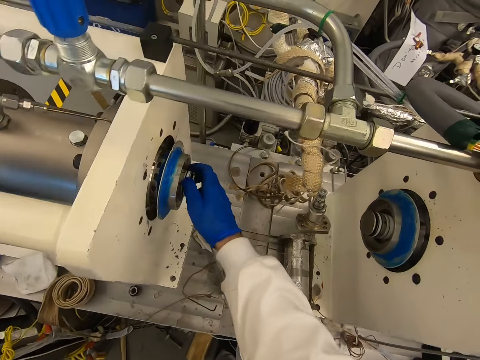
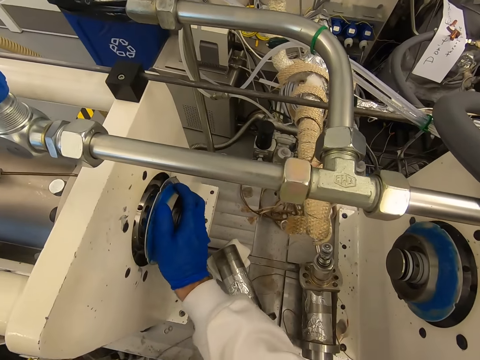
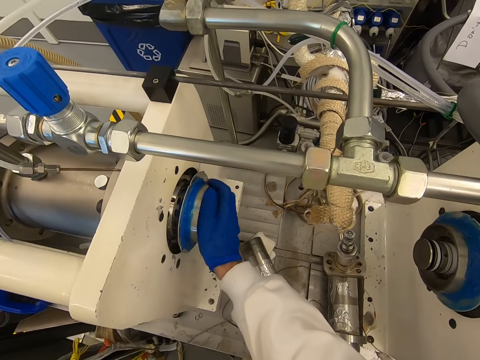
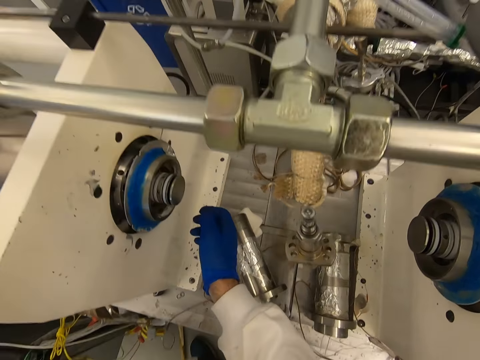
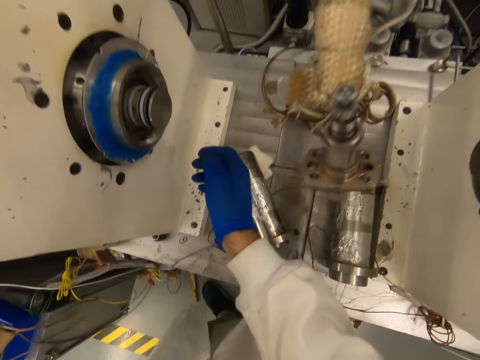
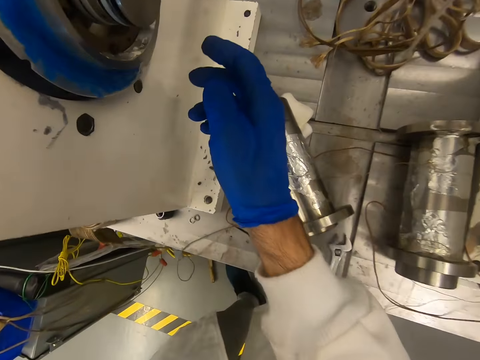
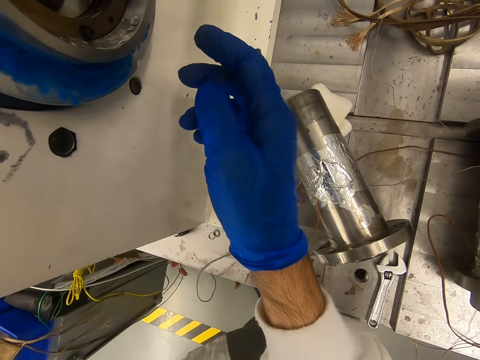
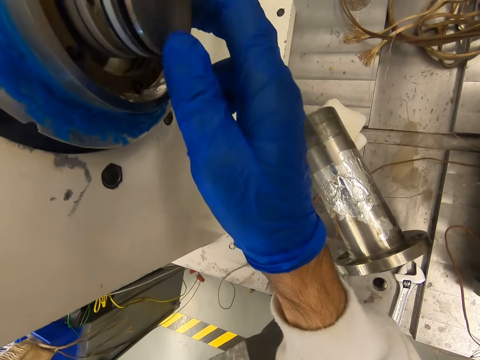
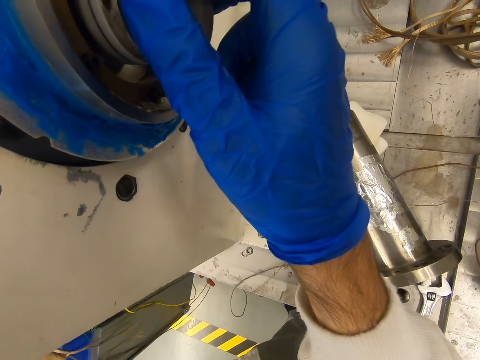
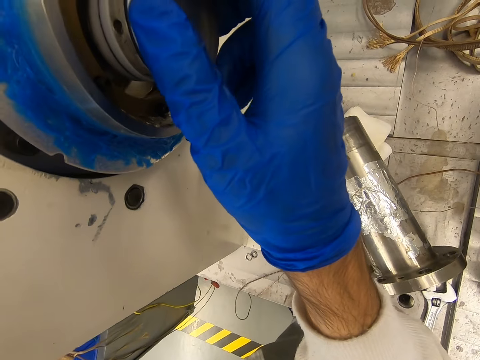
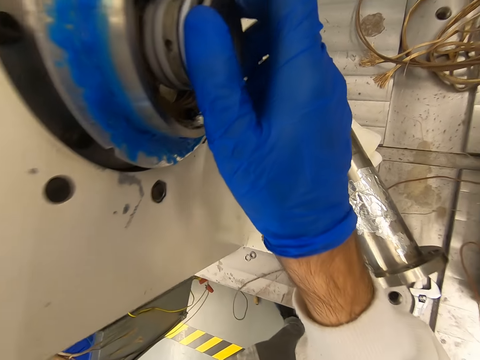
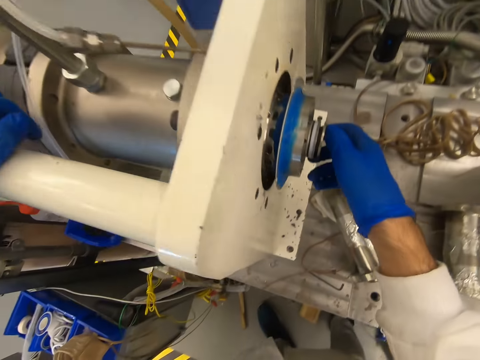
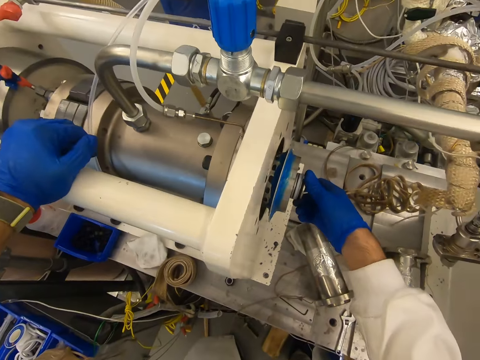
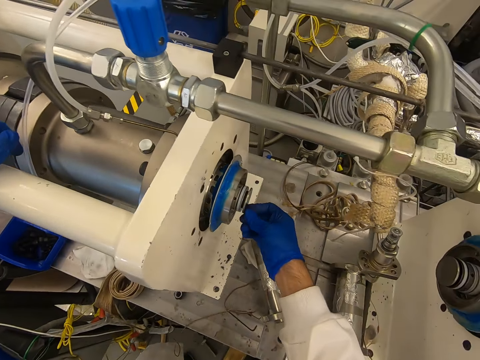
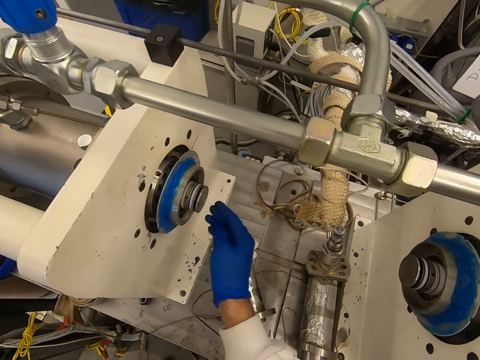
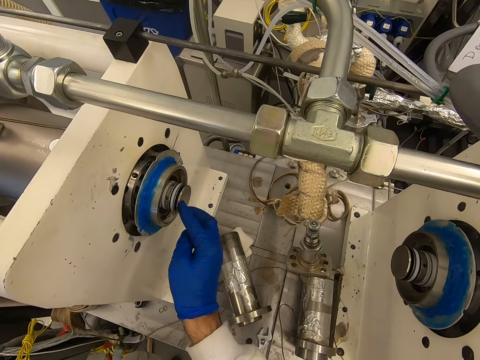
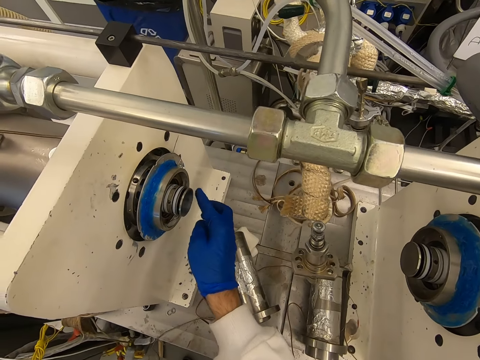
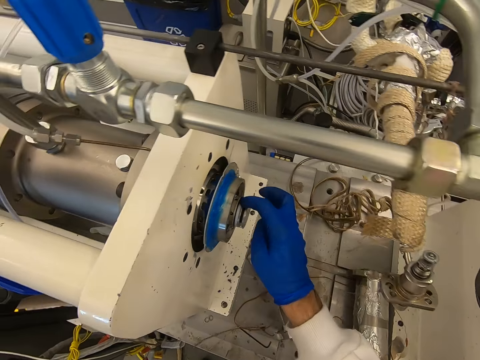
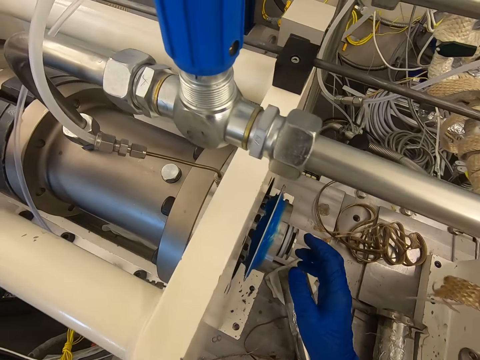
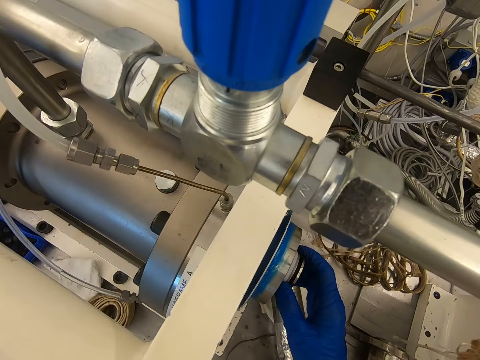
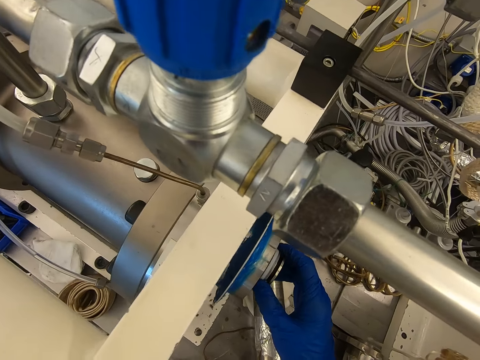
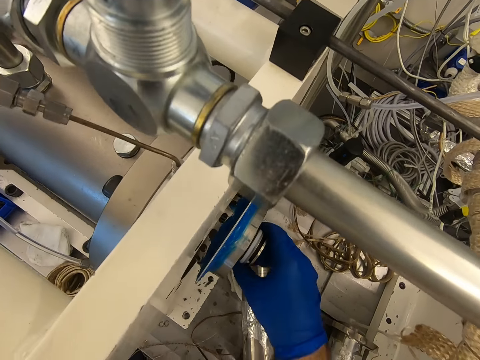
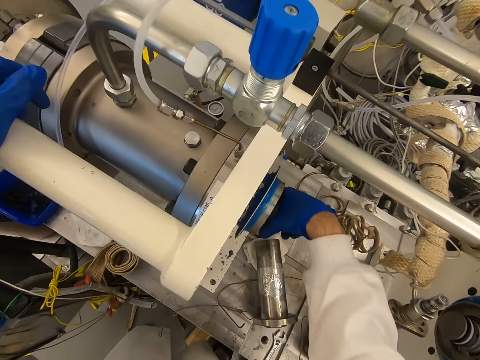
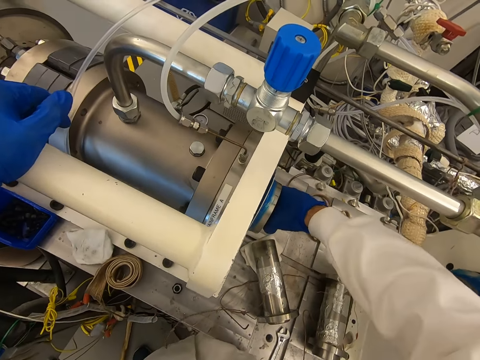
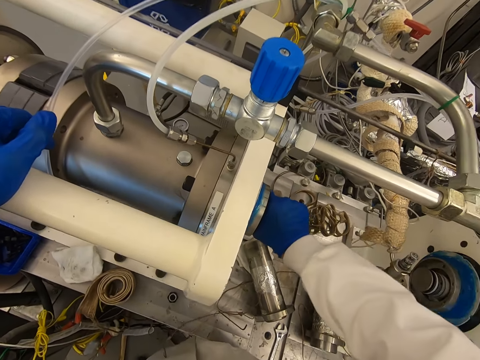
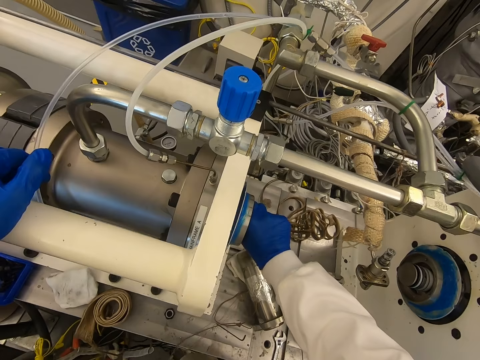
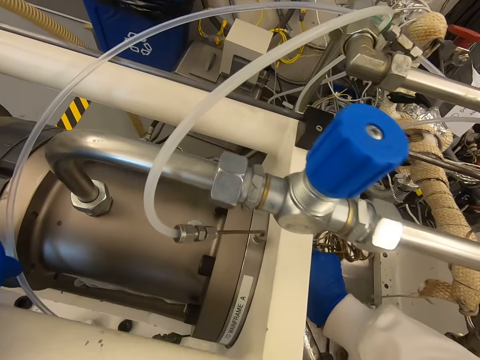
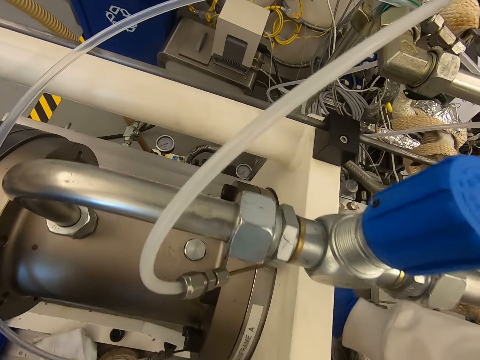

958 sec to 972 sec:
The camera wearer looks at something. They touch something. They look at something. They touch something. They try to open something with the right hand.

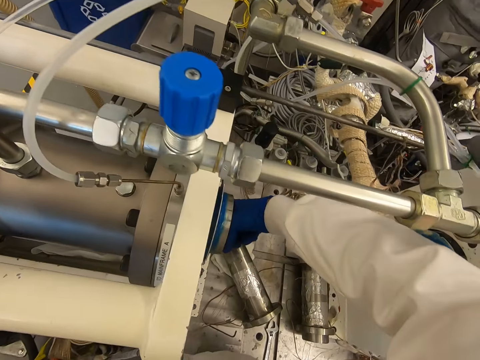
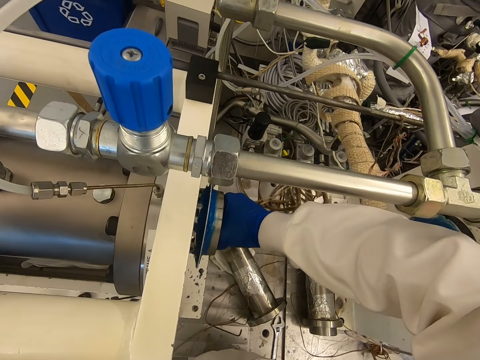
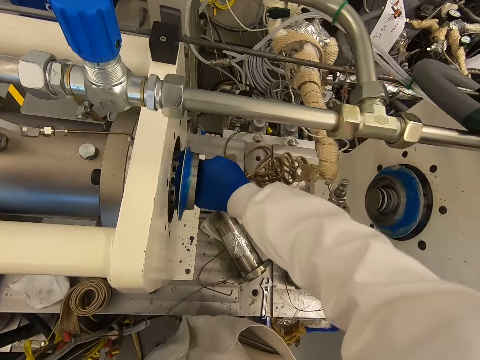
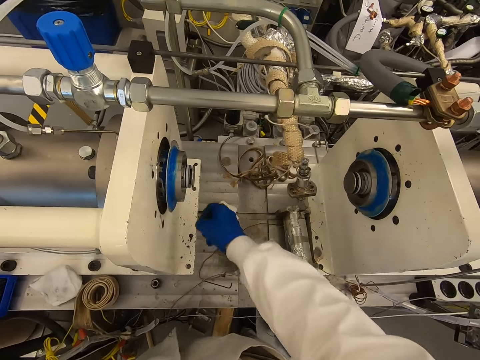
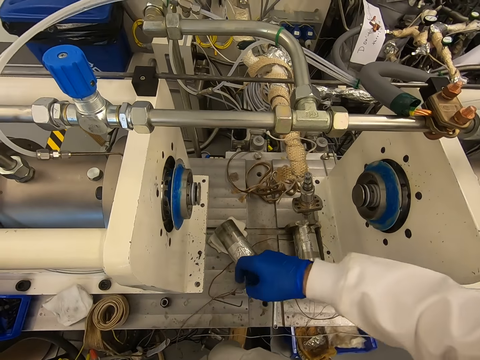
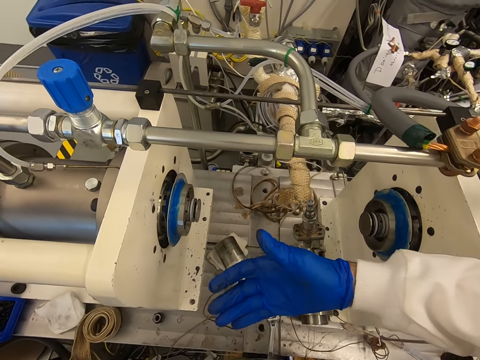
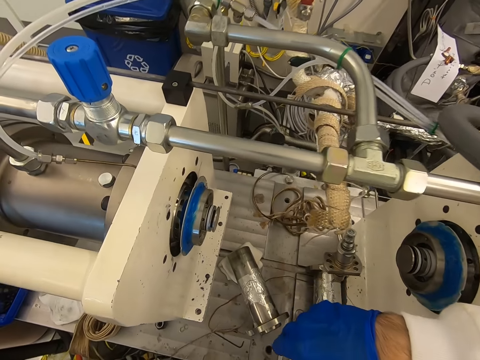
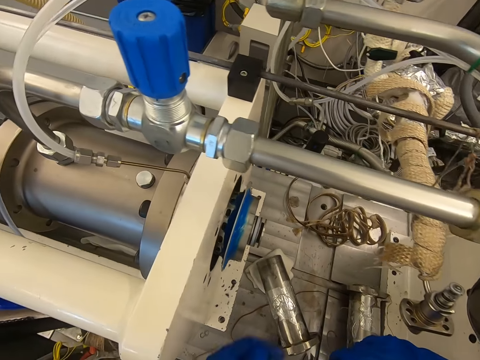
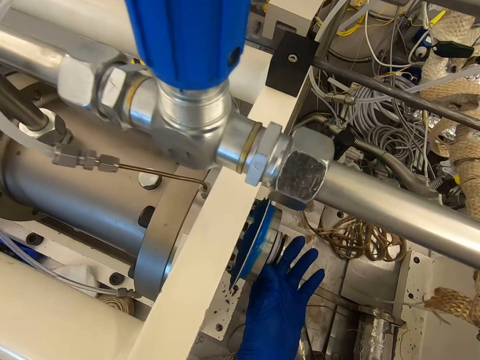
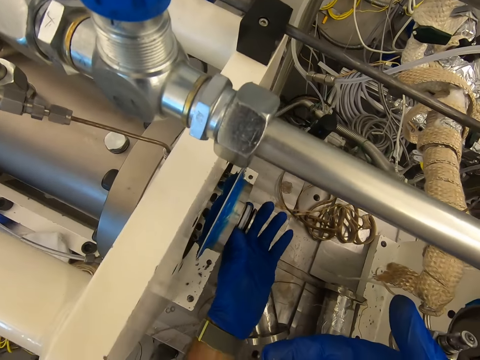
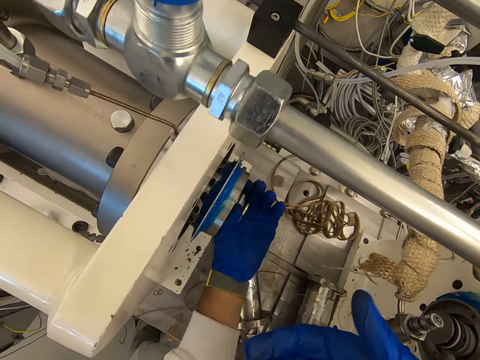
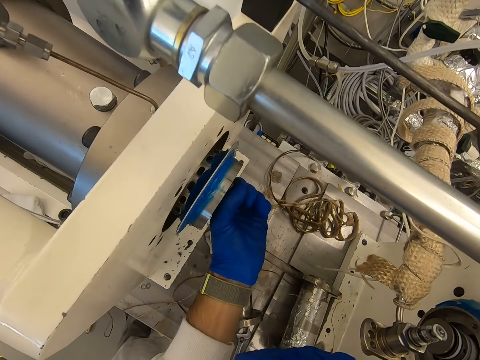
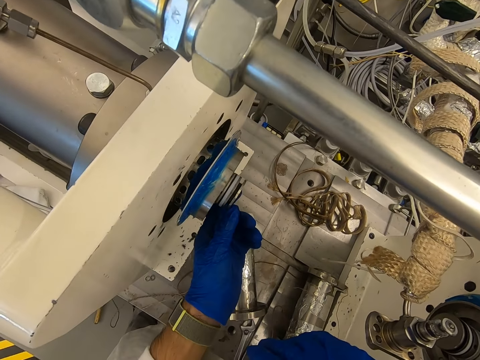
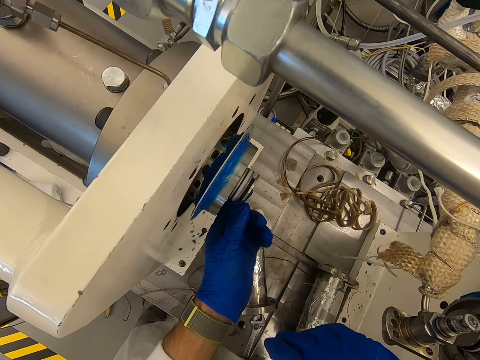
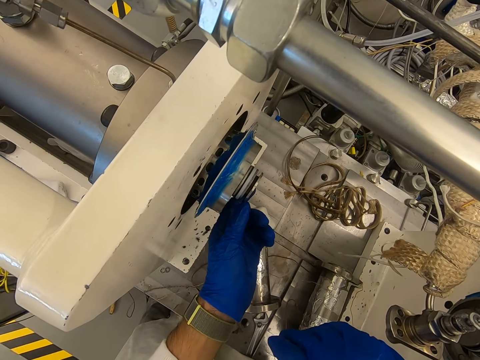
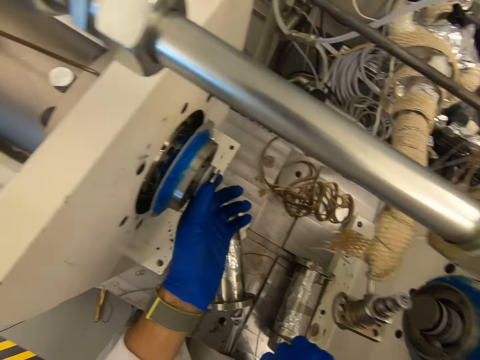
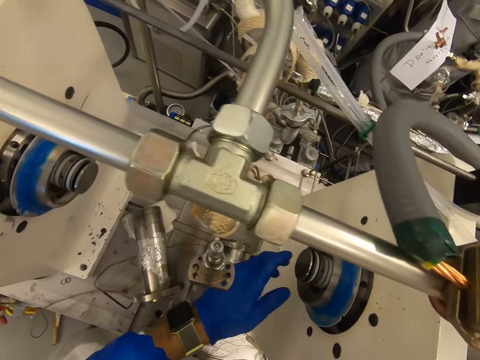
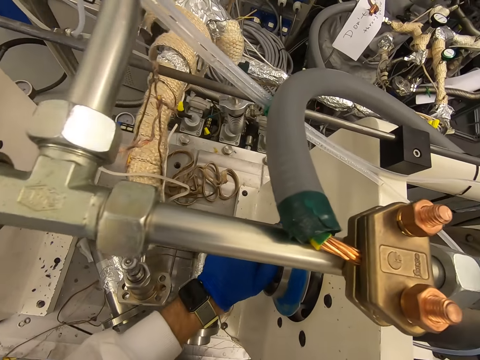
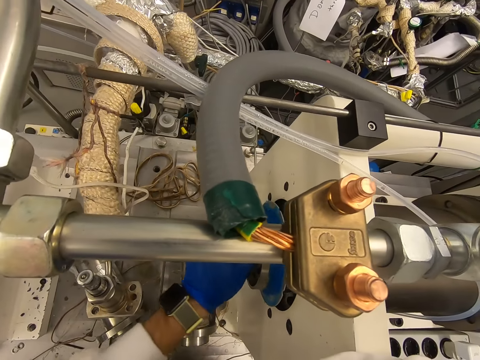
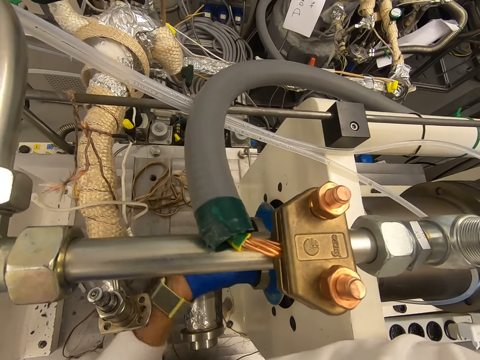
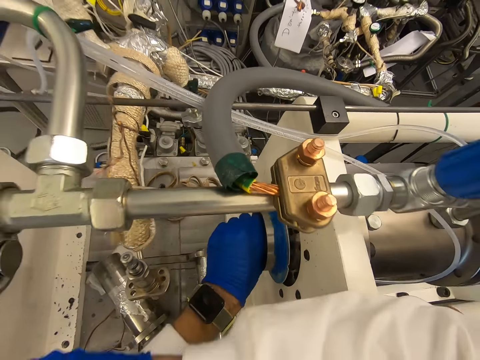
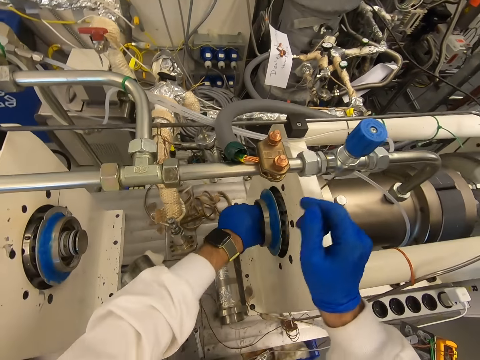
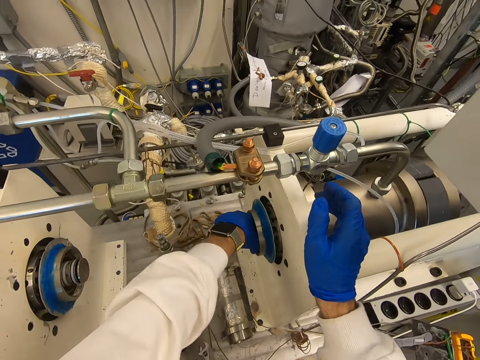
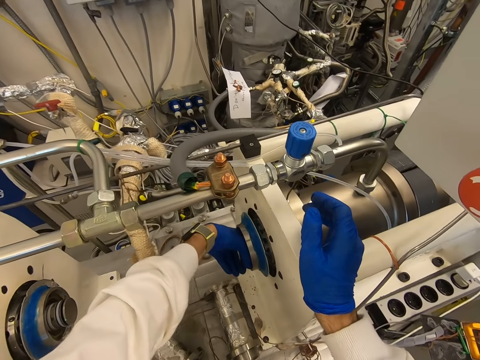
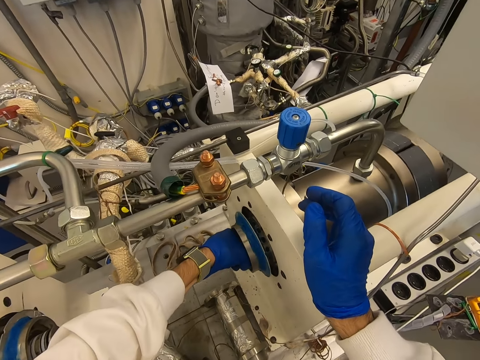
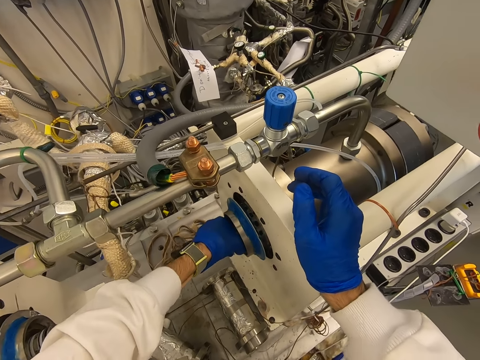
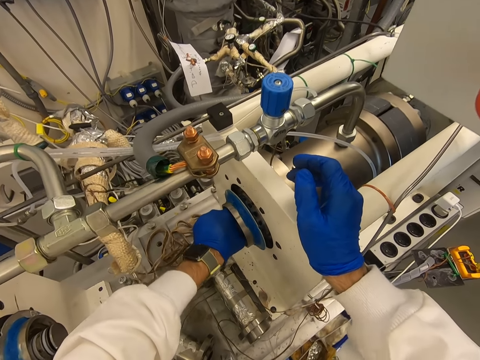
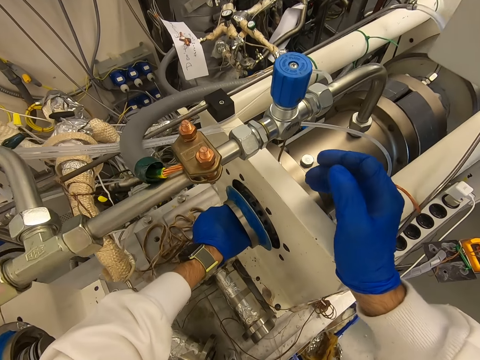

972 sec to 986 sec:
The camera wearer removes the right hand from something. They look at the hand. They touch something with the left hand. They try to open something with the left hand.
